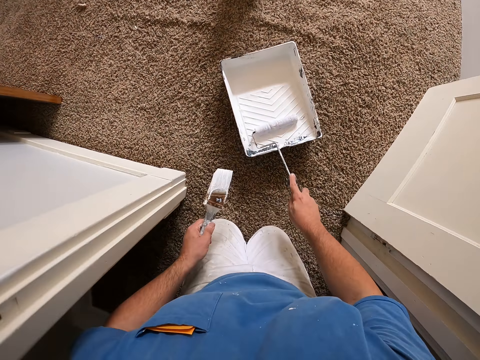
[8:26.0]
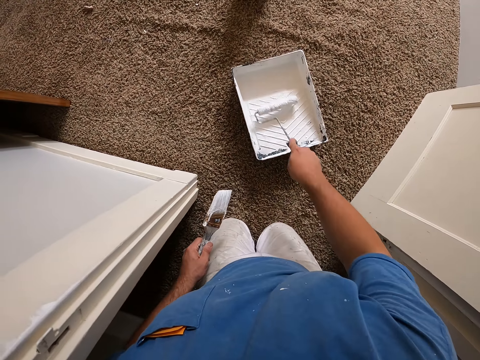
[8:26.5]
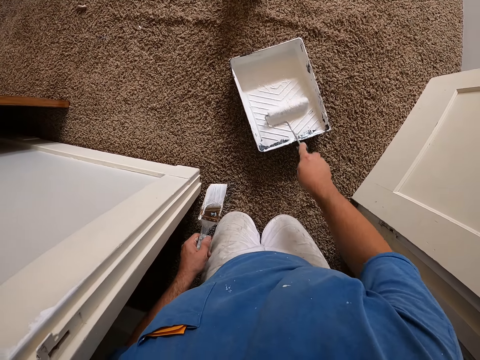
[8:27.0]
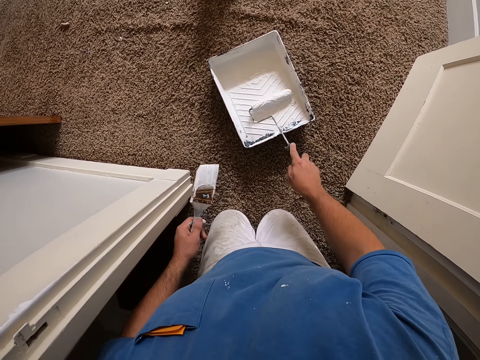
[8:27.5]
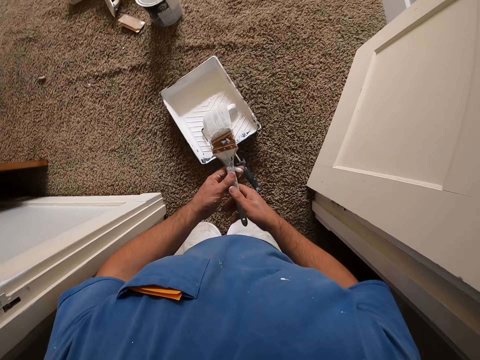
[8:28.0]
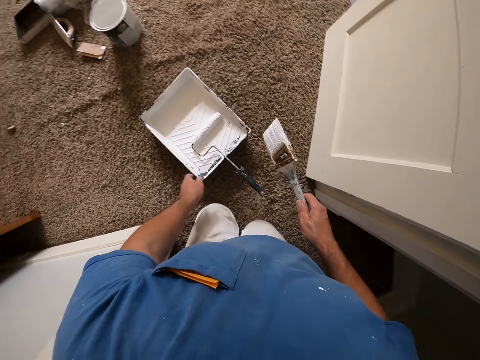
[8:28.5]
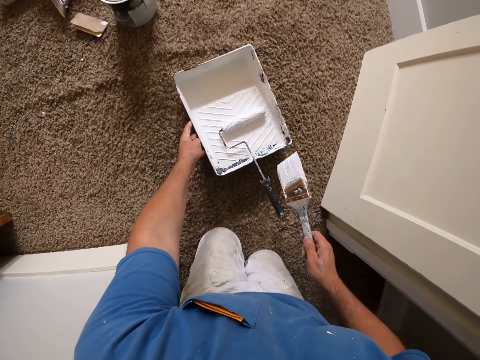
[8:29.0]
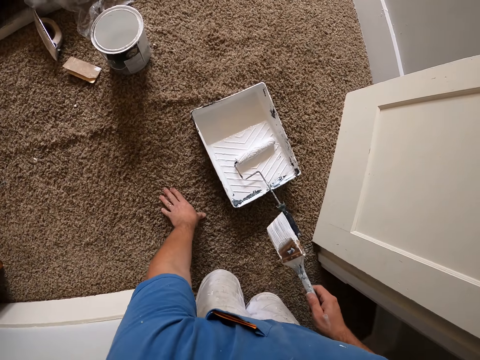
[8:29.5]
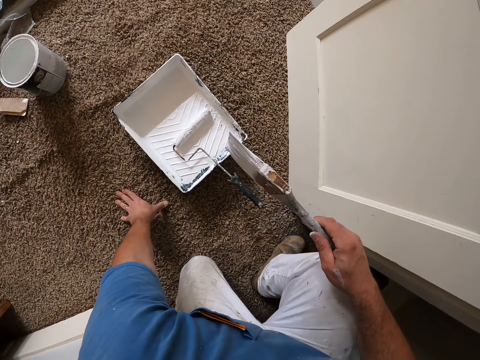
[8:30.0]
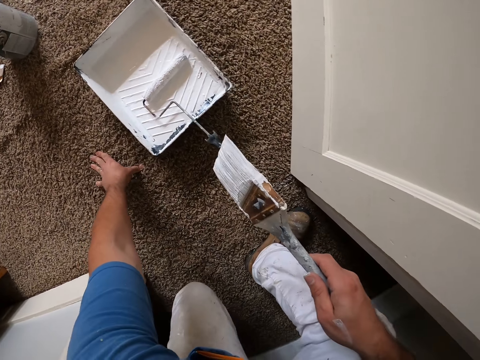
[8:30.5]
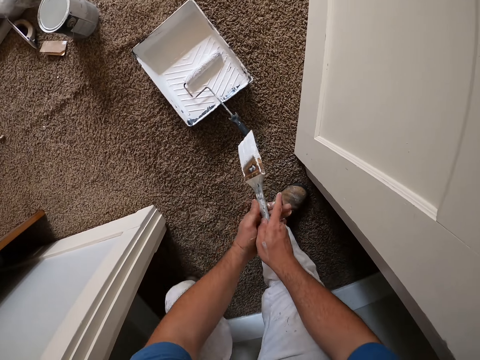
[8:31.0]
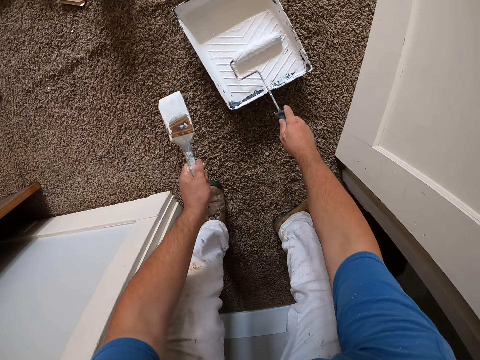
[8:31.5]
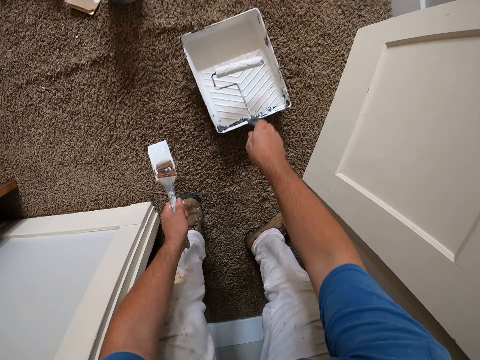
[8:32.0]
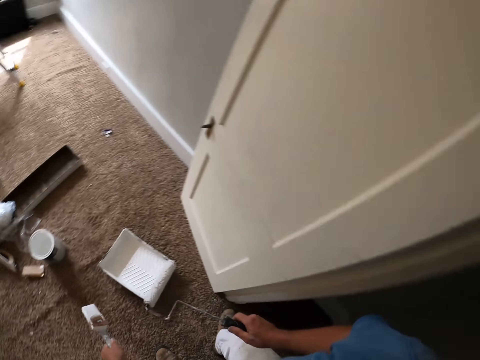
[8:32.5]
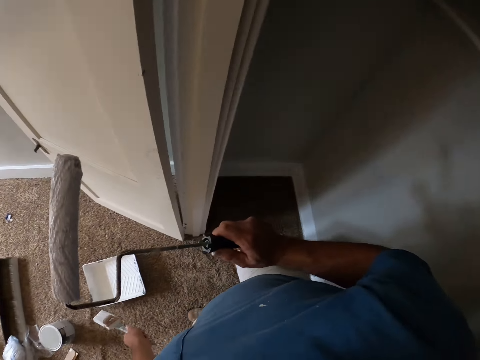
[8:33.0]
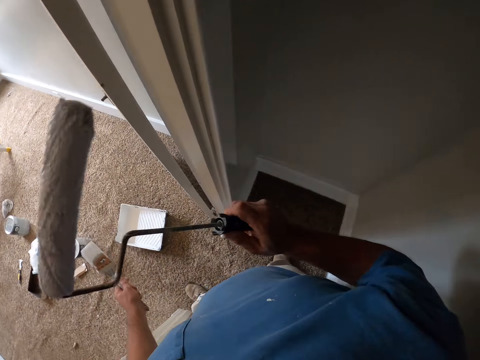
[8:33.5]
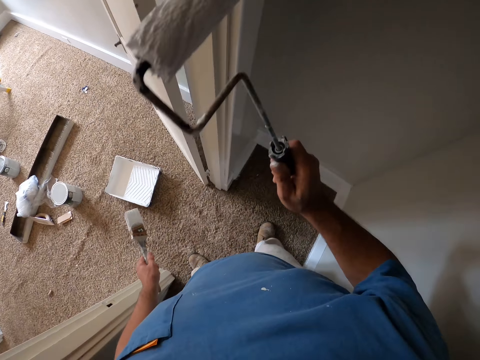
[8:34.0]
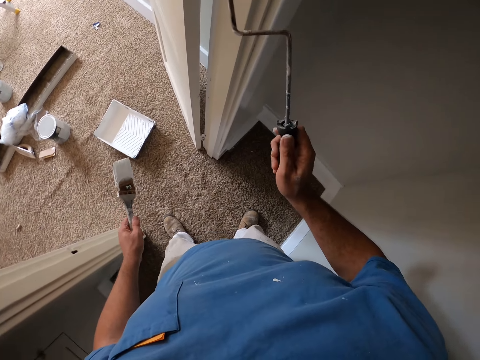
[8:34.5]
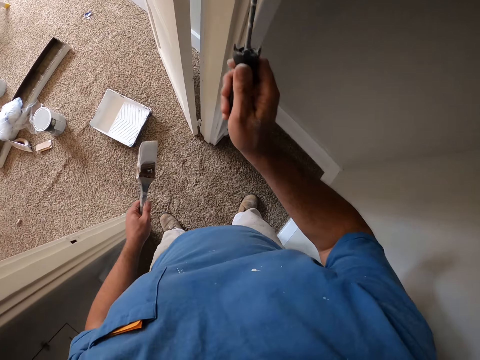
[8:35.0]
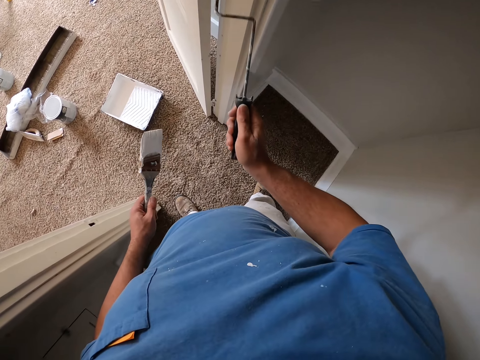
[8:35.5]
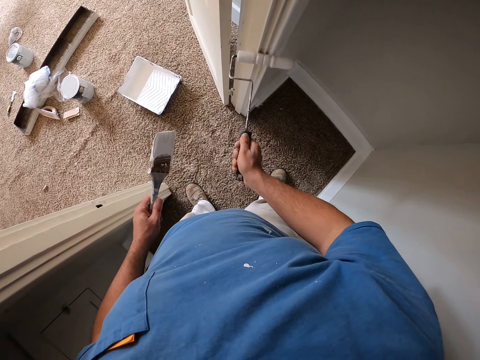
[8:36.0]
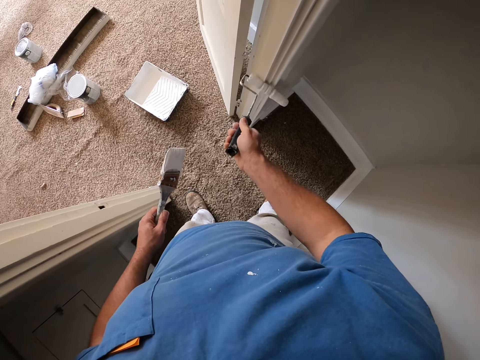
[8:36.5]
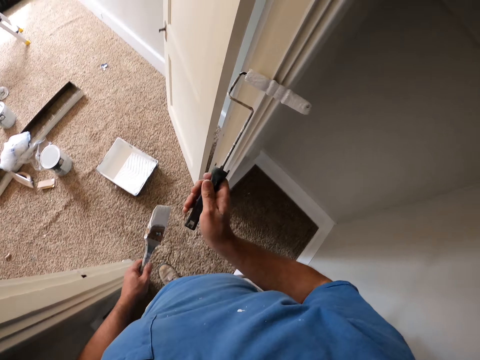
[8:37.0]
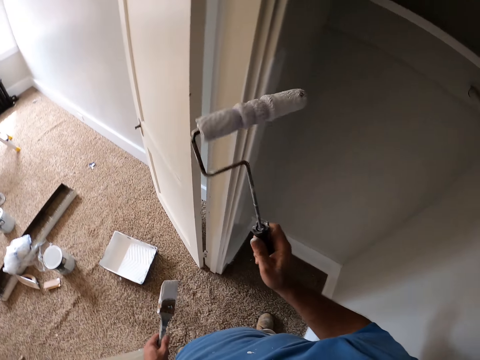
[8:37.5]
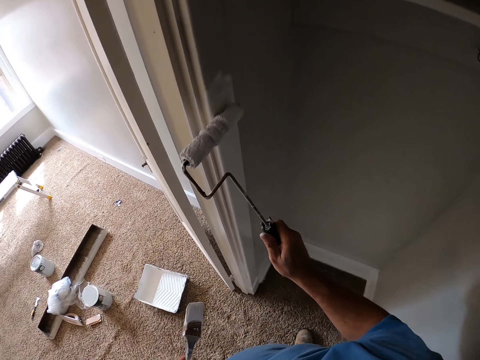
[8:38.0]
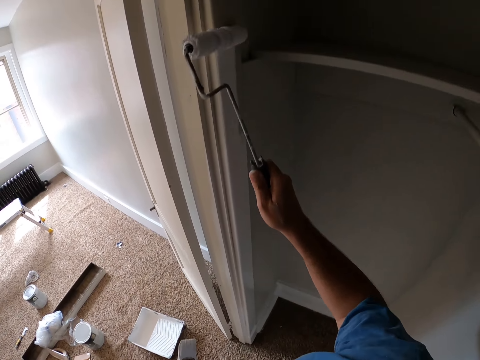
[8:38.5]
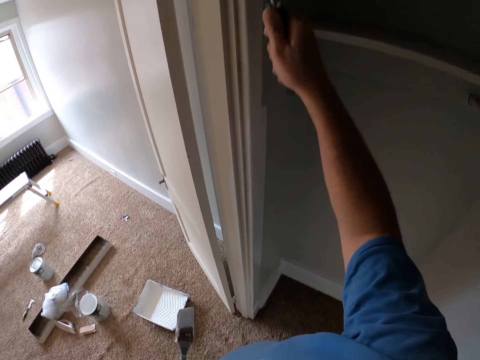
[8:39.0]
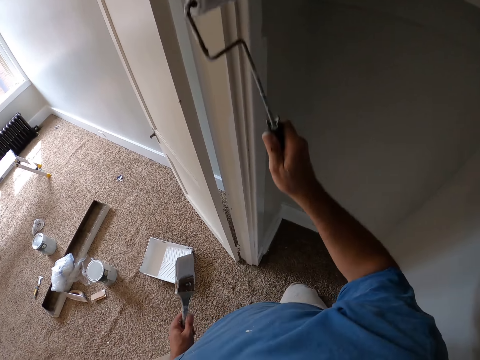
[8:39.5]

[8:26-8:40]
The camera wearer takes the paint brush into his left hand. He rolls the roller in the white paint on the roller tray. He drops the roller into the roller tray. He transfers the paint brush from his left hand to his right hand. He moves the roller tray on the rug. He touches the rug with his left hand. He stands up from the rug. He transfers the paint brush from his right hand to his left hand. He rolls the roller in the white paint on the roller tray. He moves the roller towards the door side casing. He lifts up the roller from the roller tray. He paints the door frame white with the roller.

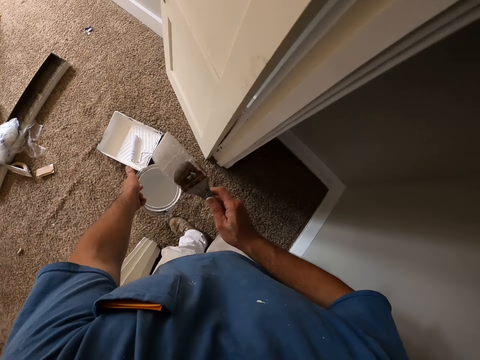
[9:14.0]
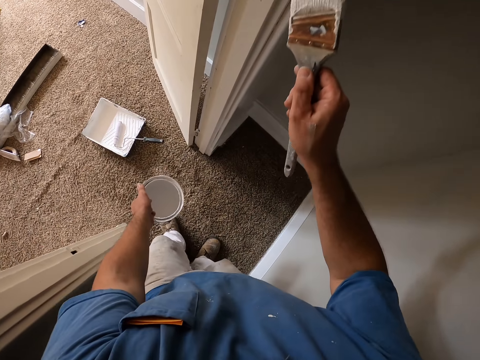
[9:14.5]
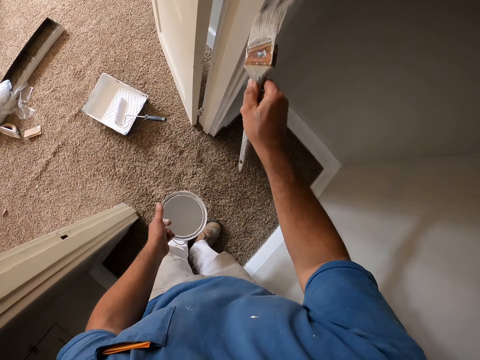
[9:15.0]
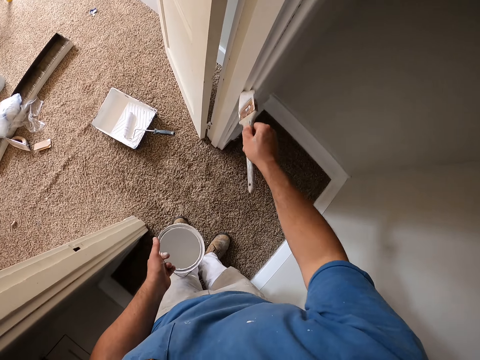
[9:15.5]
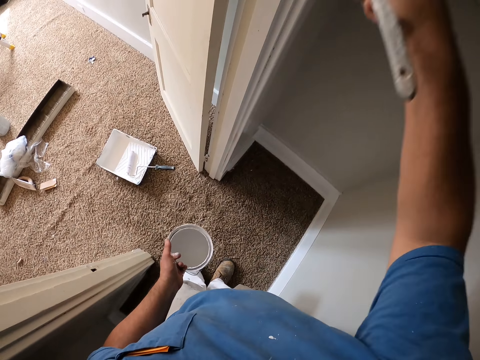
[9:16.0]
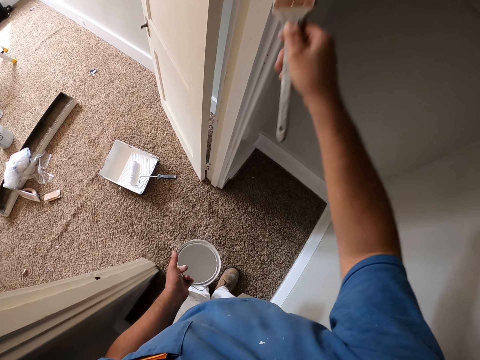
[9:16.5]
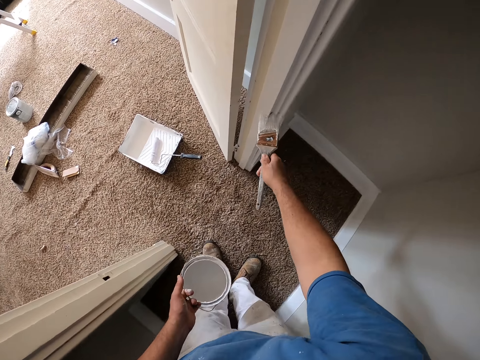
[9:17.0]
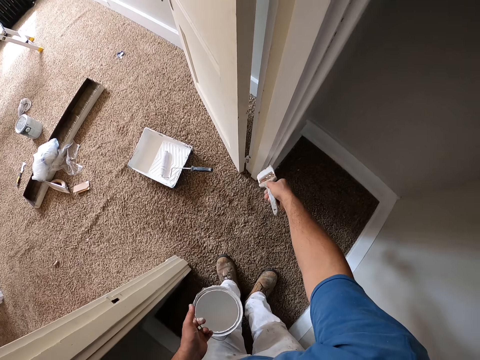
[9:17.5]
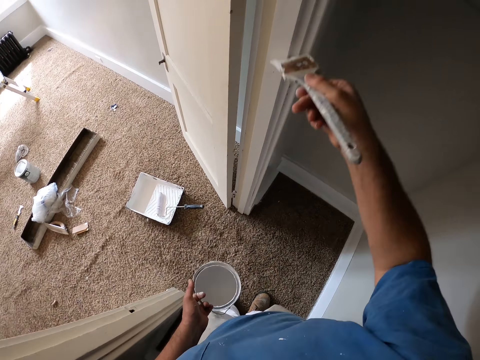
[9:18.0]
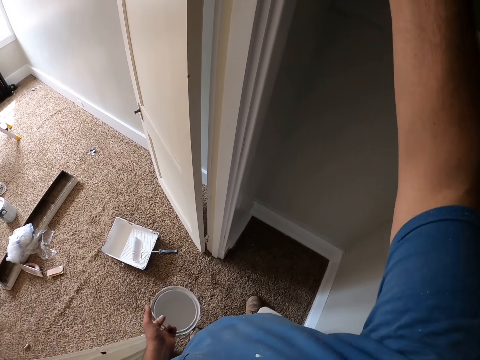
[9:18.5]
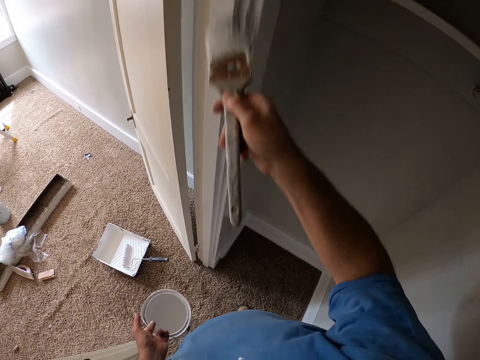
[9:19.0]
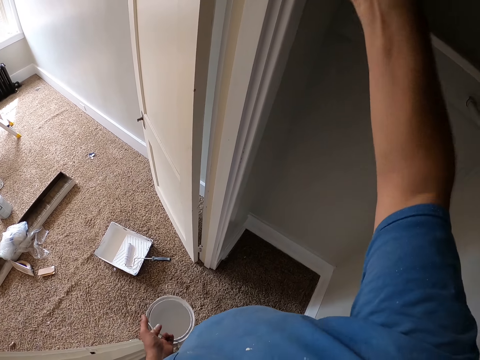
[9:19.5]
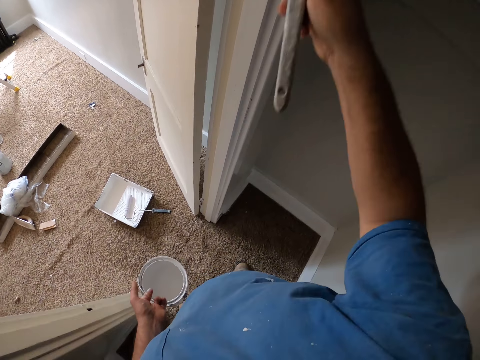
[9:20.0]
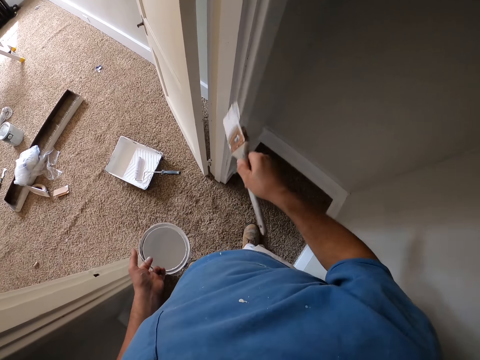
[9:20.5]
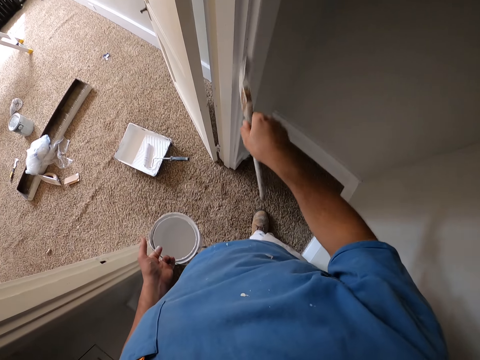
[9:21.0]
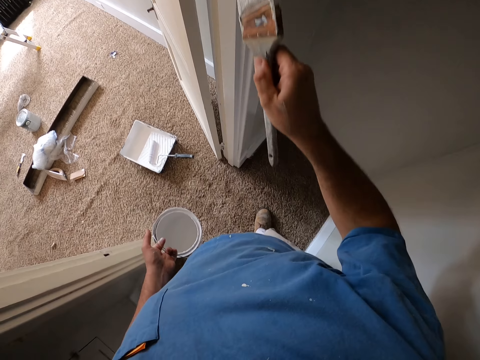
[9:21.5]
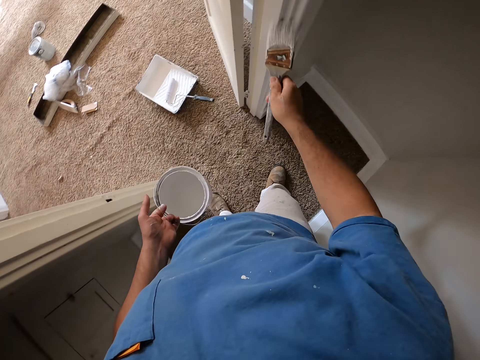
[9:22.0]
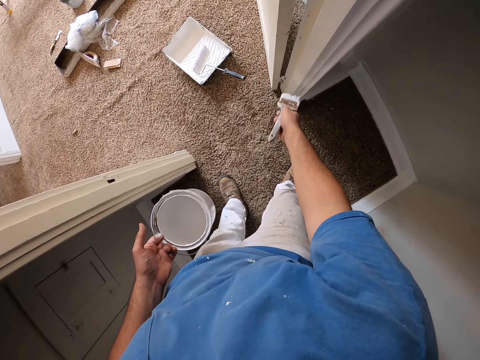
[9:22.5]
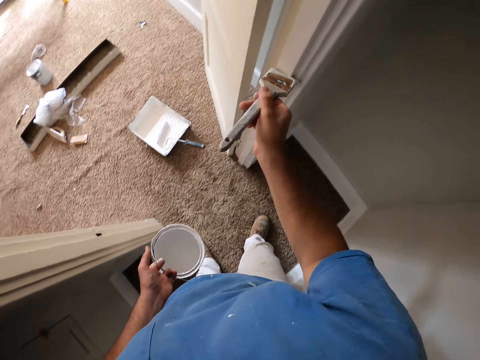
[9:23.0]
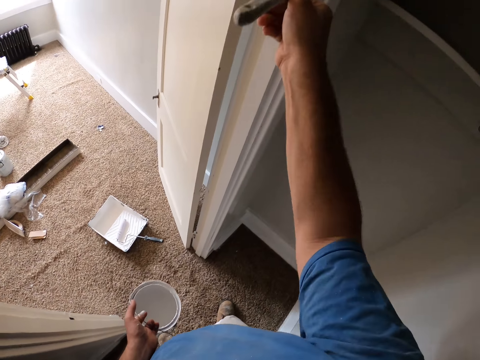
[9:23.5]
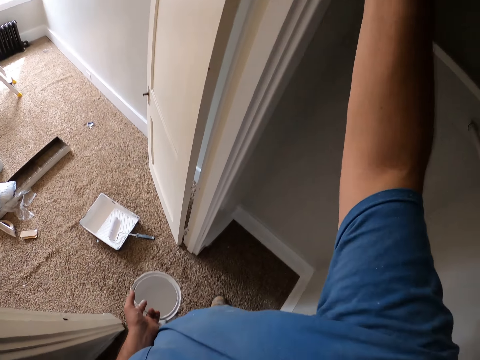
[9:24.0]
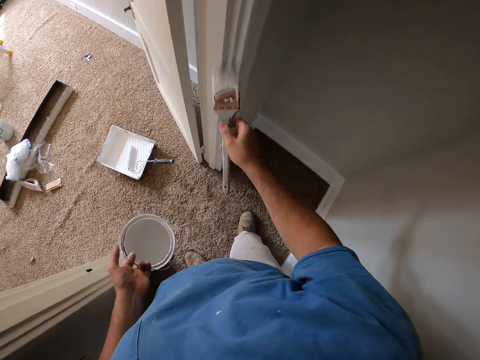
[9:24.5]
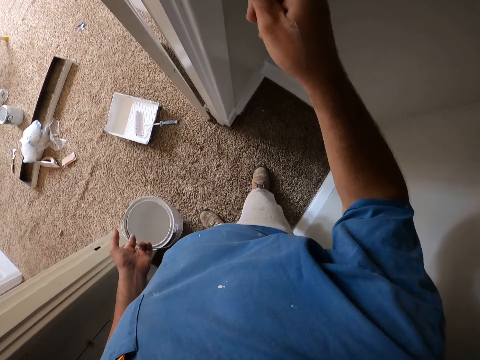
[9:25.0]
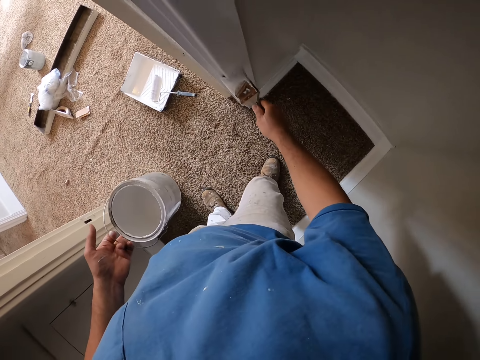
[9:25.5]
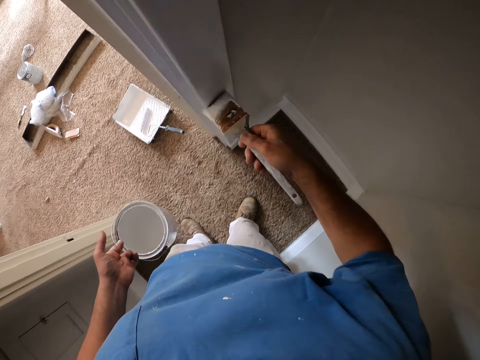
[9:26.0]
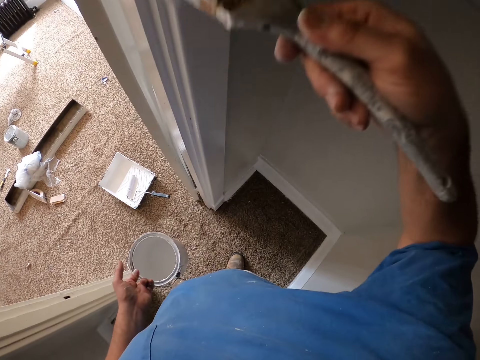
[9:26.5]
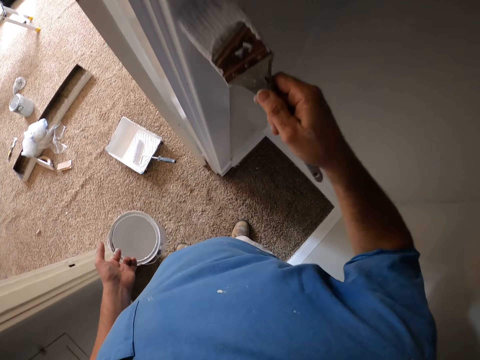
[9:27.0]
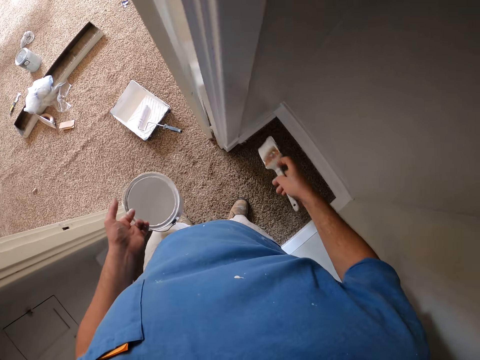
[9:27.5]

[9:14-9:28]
The camera wearer lifts up the paint brush from the white paint. They move the paint brush towards the door side casing. They paint the door frame white with the paint brush.
